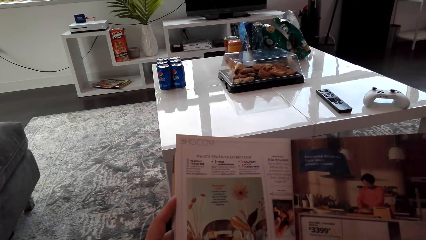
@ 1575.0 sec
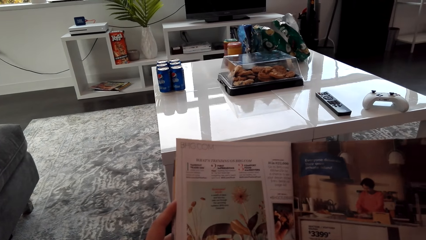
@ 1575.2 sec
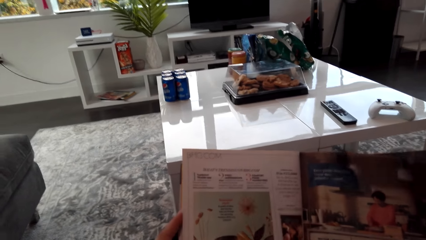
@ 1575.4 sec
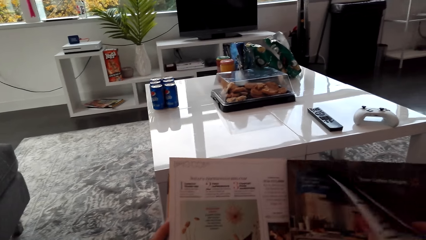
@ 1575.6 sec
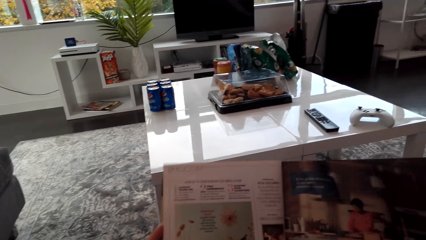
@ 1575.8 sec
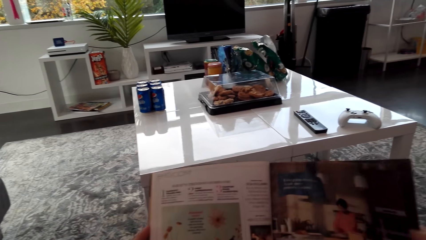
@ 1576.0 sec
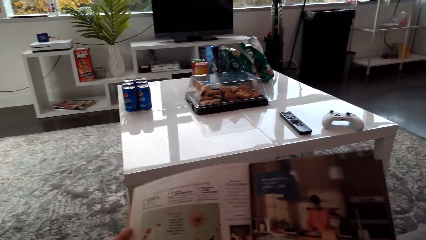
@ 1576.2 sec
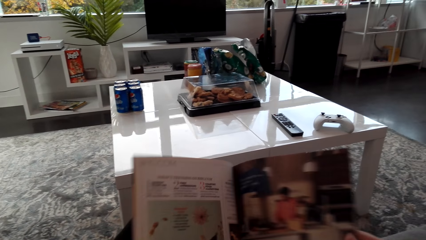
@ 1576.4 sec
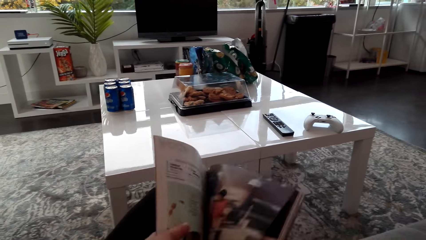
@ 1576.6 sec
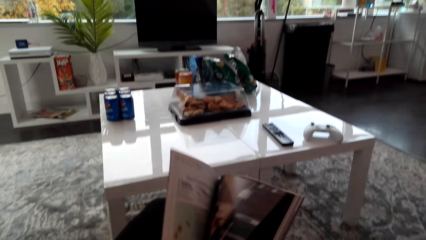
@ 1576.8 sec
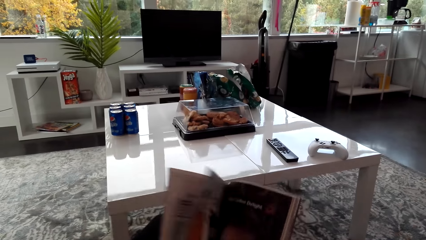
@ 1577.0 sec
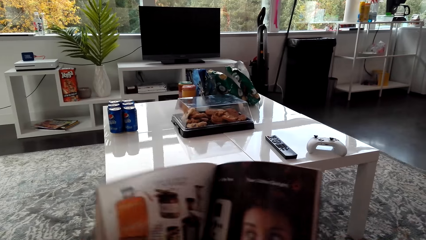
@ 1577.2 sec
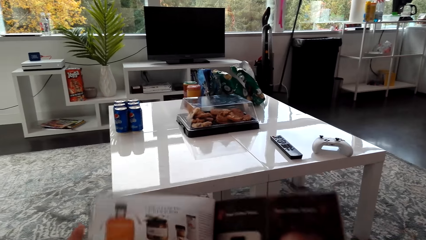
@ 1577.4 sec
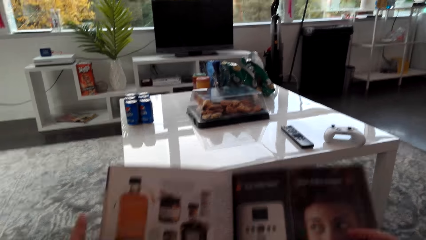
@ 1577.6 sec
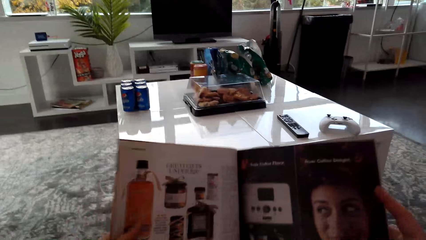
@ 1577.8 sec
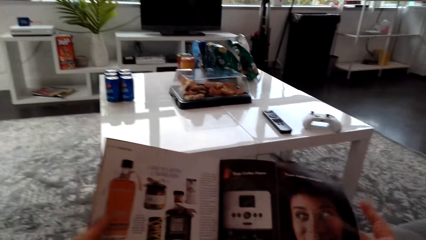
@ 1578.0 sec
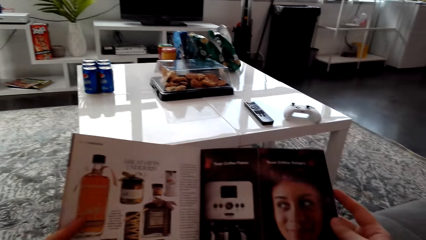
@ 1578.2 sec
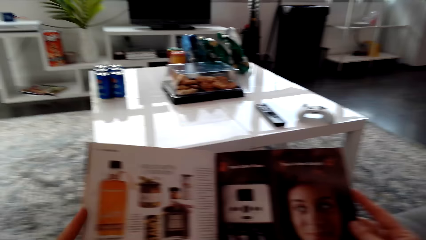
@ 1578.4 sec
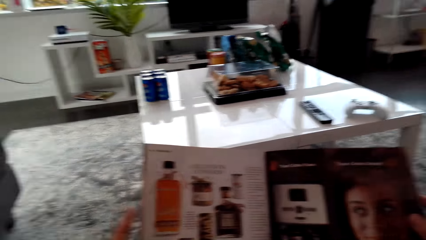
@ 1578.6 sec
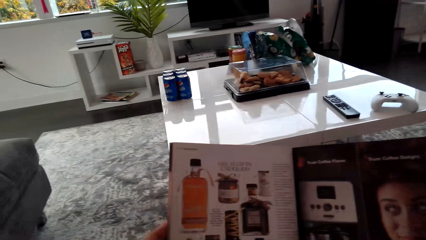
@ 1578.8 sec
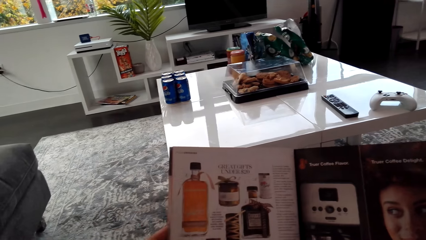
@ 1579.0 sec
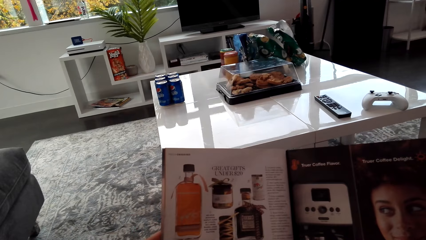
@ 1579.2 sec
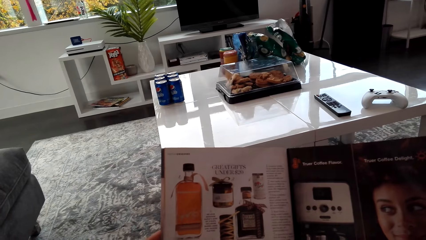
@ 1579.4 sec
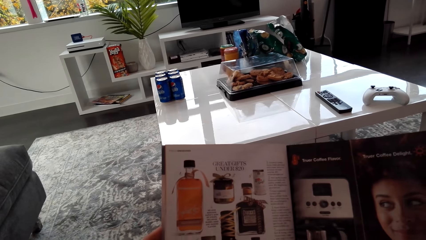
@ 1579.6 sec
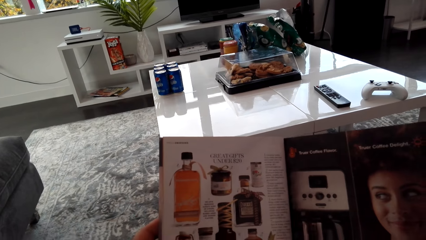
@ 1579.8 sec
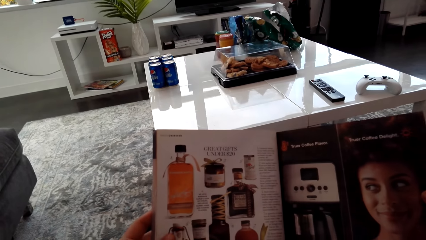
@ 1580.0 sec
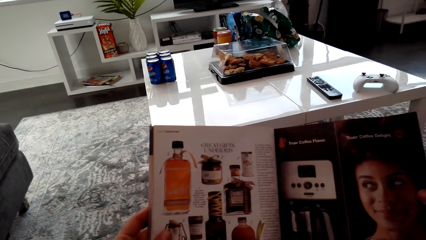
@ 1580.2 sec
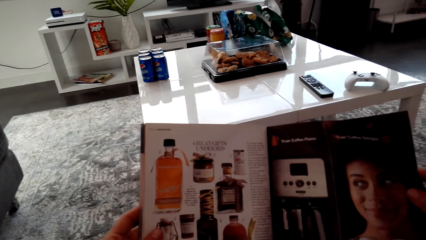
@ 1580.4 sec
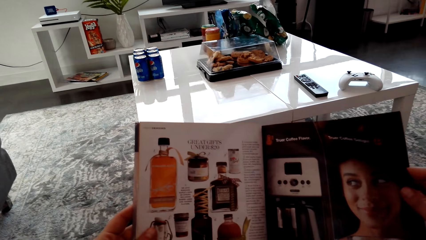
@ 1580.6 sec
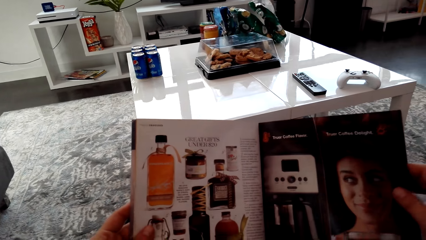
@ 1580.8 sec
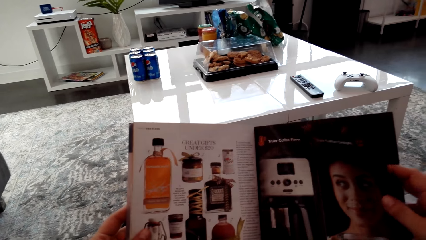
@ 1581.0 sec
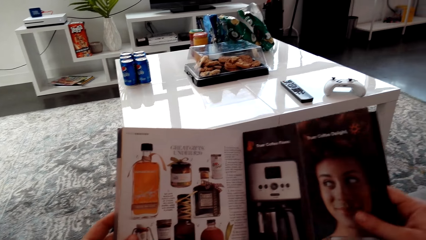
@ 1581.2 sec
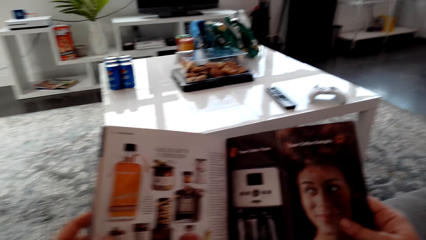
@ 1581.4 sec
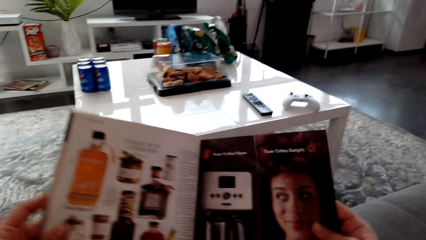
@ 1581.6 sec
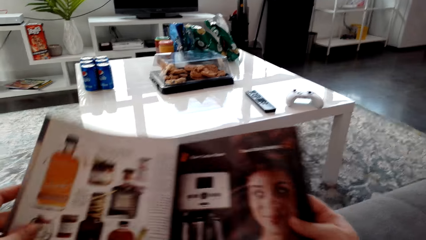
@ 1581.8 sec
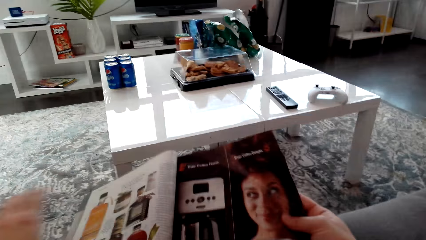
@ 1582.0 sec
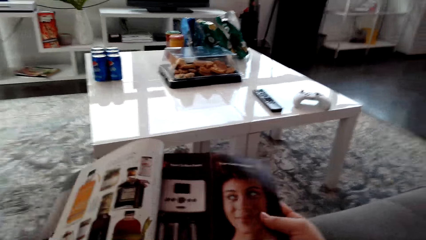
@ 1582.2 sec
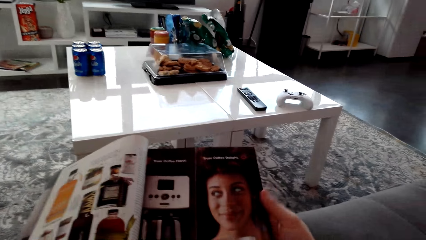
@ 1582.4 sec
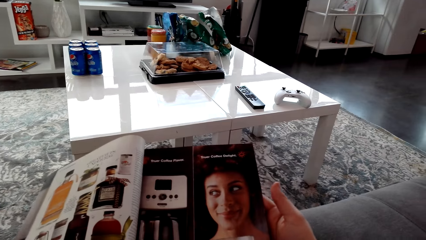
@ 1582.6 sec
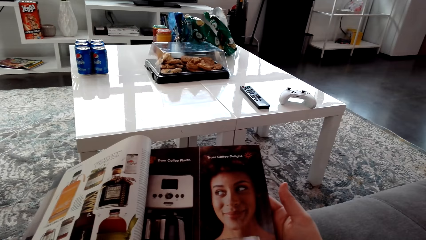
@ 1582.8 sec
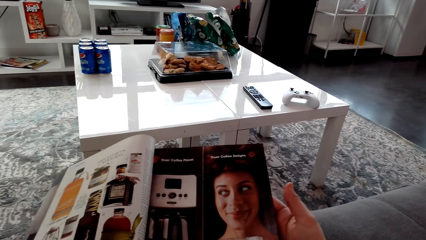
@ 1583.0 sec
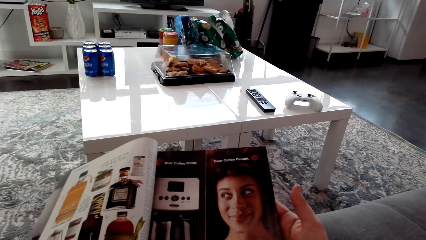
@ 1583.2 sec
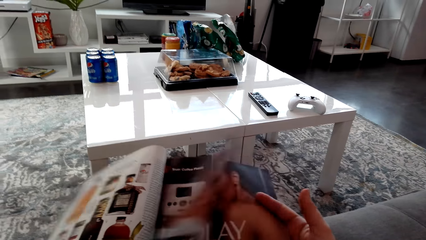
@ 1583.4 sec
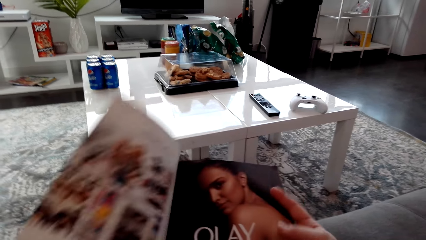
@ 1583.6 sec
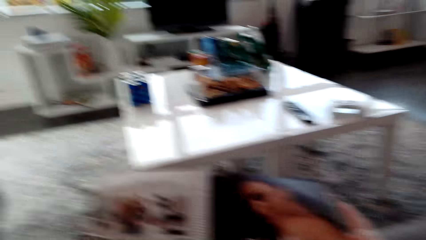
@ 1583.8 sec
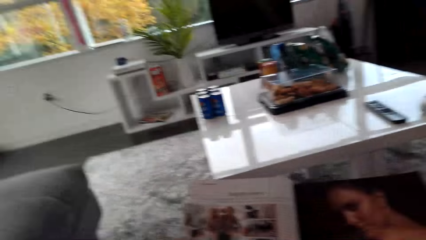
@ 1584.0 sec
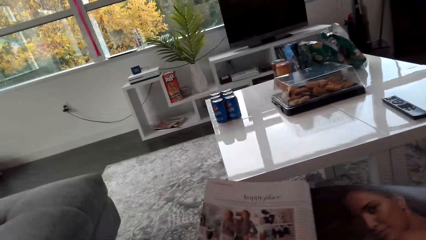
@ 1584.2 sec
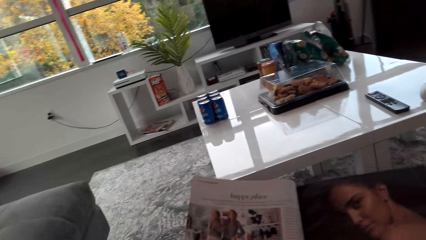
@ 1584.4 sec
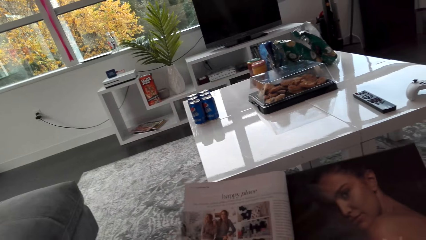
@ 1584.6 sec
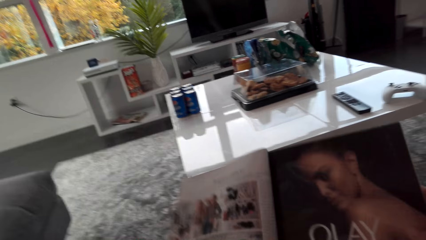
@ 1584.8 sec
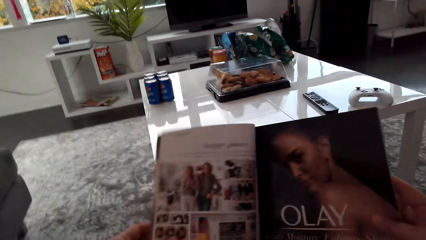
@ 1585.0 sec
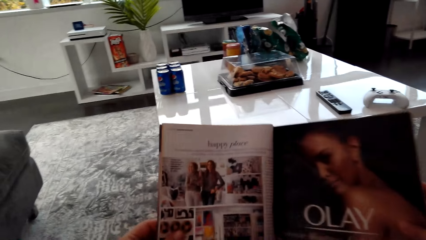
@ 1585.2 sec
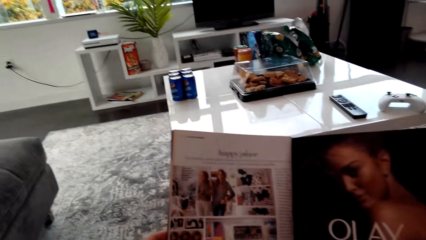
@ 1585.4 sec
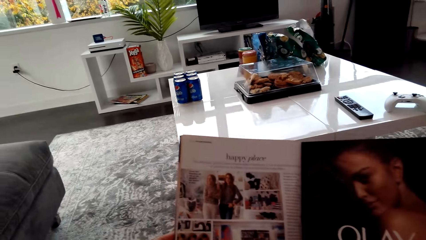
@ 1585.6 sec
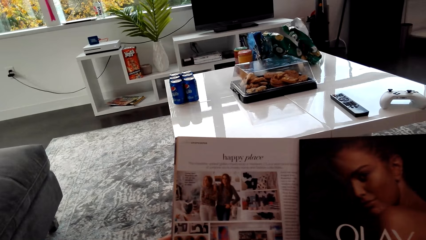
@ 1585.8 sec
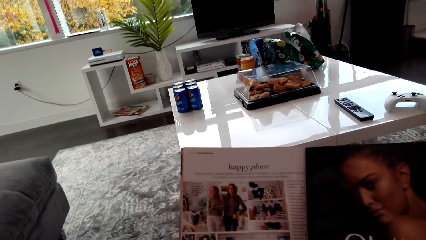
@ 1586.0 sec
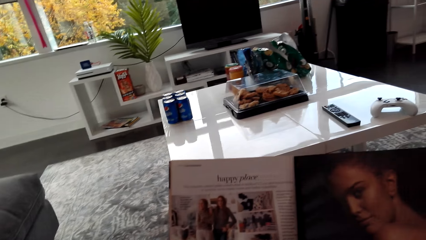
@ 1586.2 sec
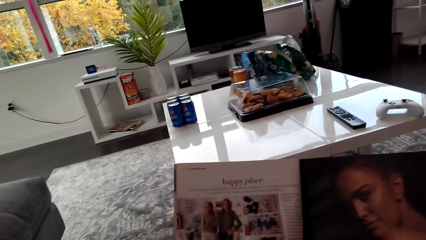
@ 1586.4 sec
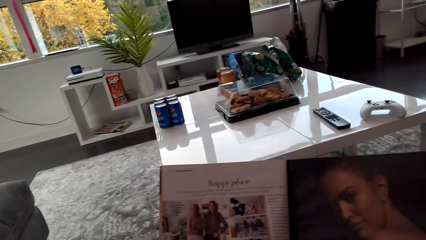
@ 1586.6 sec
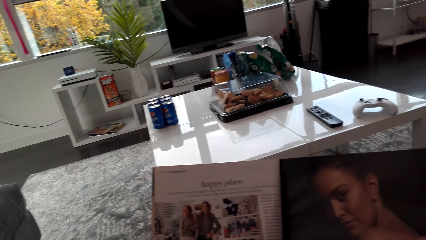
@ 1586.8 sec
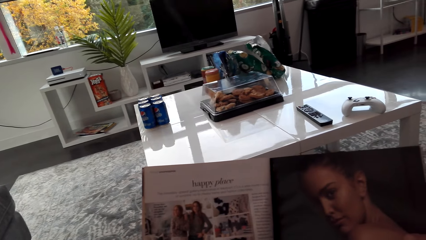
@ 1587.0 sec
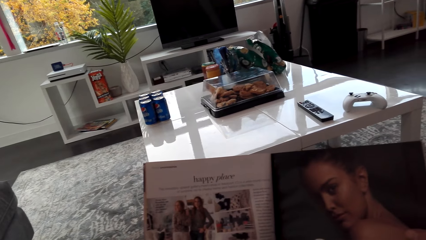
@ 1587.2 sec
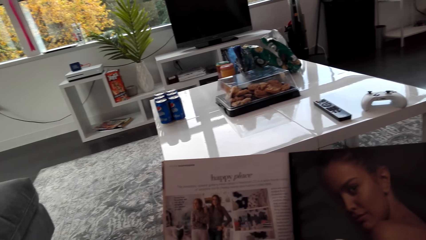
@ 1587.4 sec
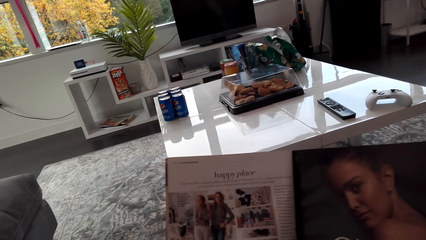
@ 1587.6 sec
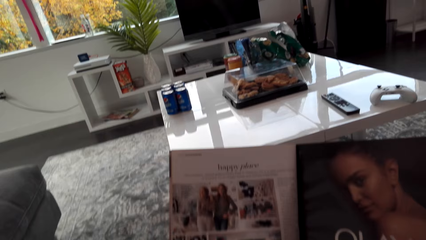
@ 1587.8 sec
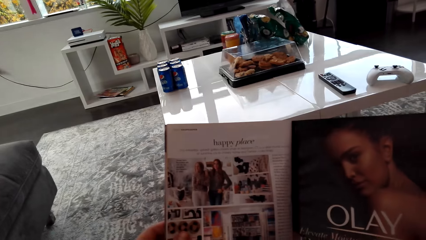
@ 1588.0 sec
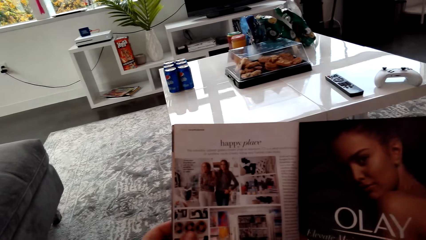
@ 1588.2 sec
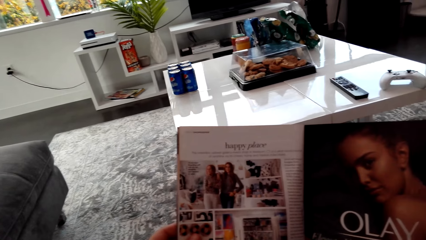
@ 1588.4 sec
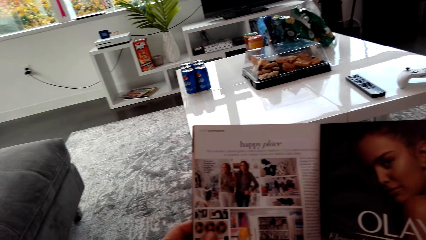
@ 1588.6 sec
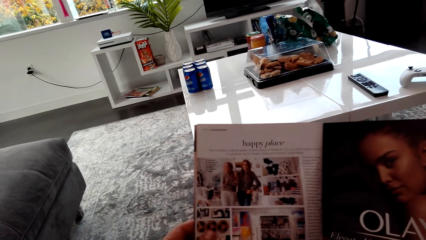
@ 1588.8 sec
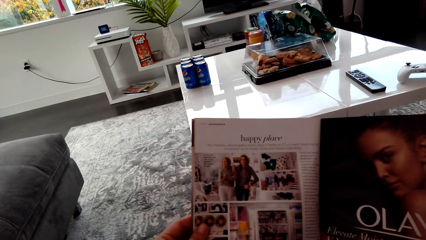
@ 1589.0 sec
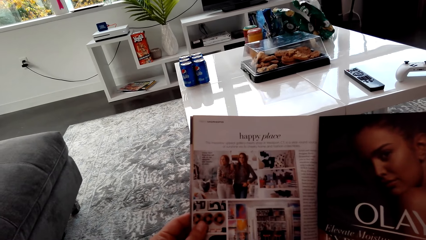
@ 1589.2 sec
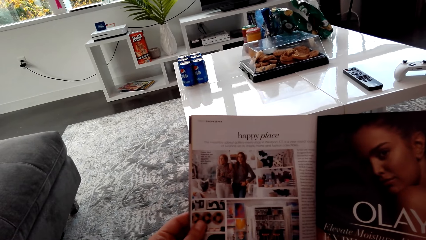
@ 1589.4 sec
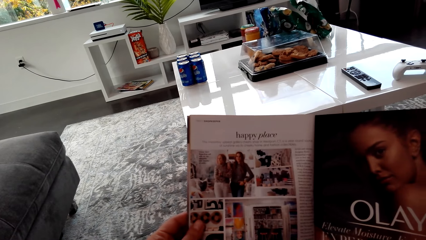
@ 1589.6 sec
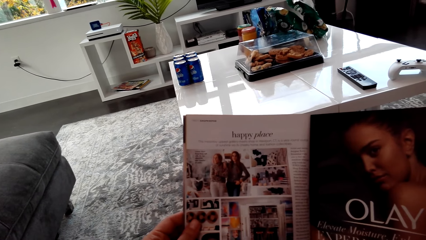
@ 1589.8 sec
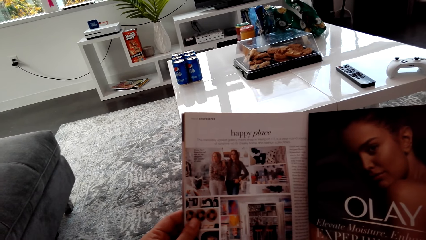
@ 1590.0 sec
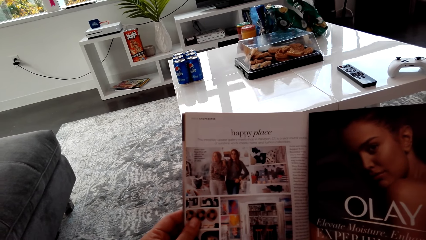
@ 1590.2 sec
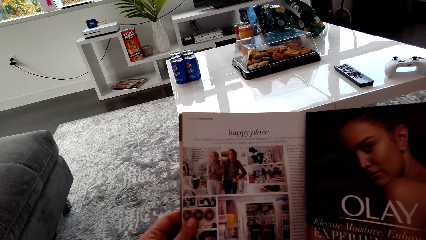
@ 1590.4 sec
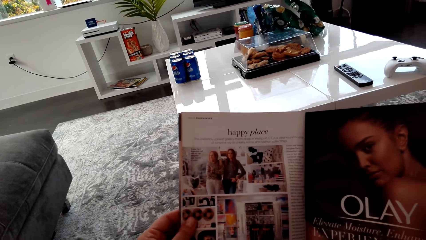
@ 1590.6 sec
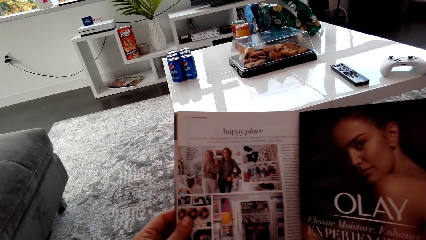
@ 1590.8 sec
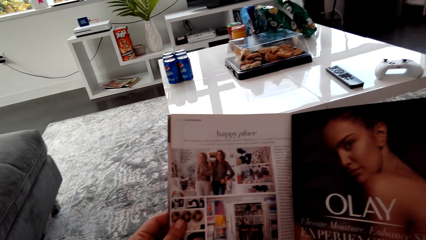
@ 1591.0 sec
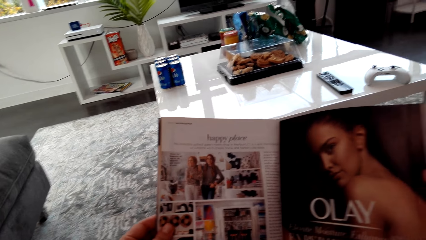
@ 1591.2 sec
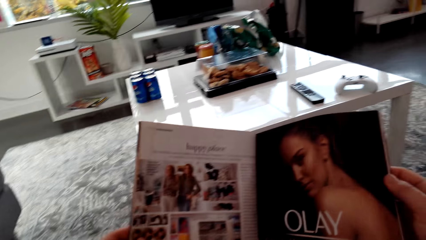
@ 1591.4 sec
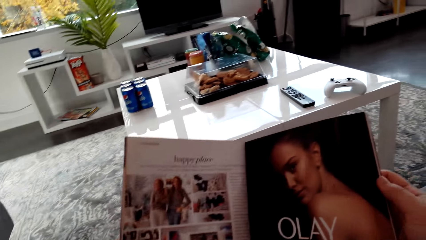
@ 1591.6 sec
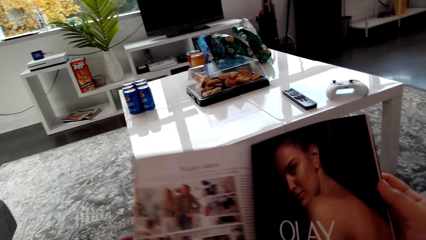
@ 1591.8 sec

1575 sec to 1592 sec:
The camera wearer opens a book page. They read the page. They turn the page of the magazine. They read the page.
